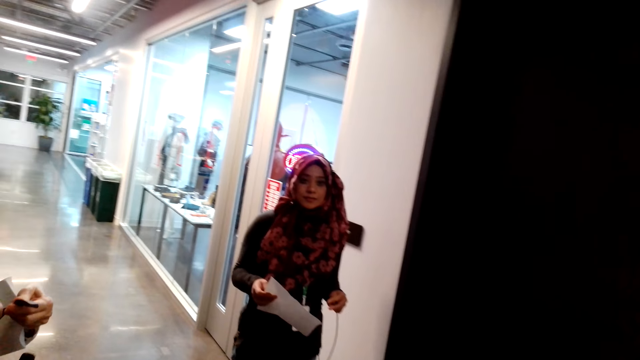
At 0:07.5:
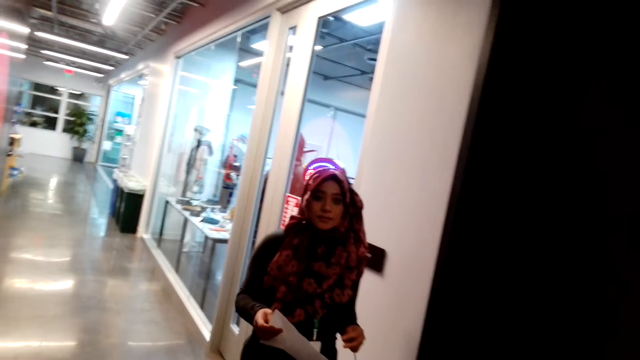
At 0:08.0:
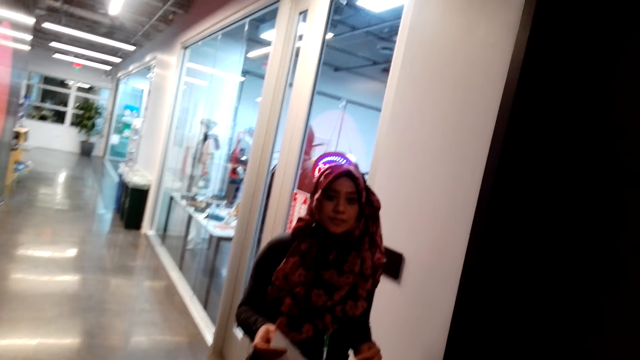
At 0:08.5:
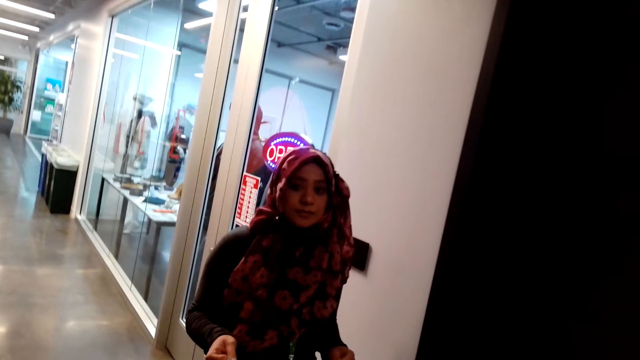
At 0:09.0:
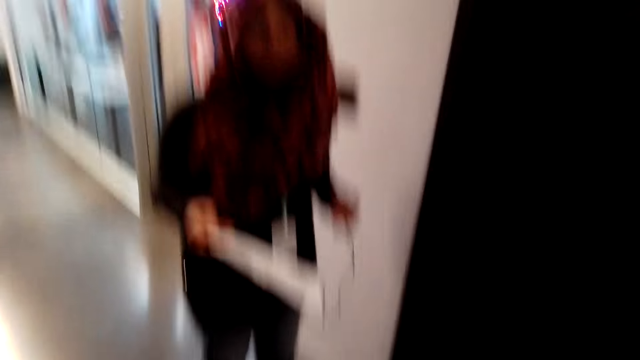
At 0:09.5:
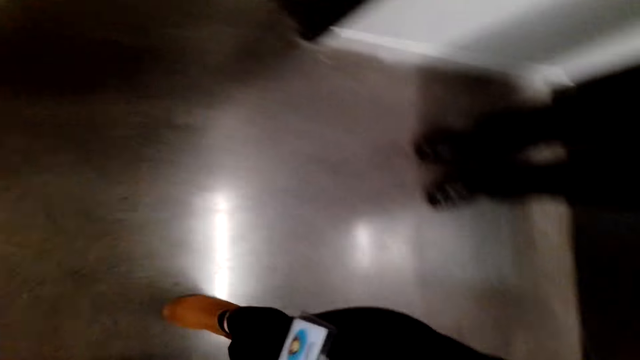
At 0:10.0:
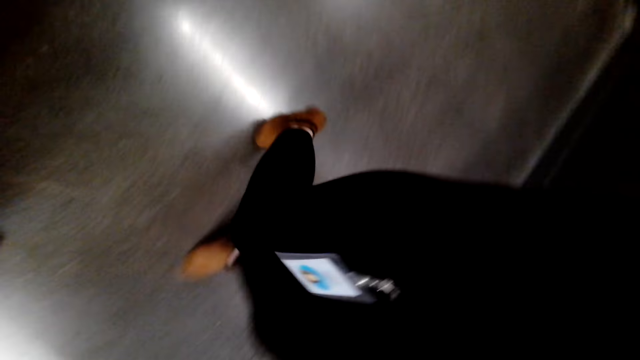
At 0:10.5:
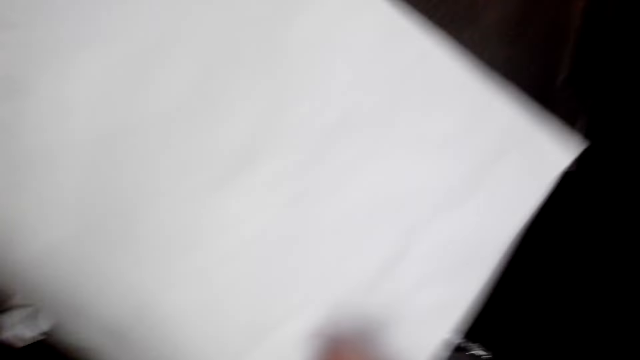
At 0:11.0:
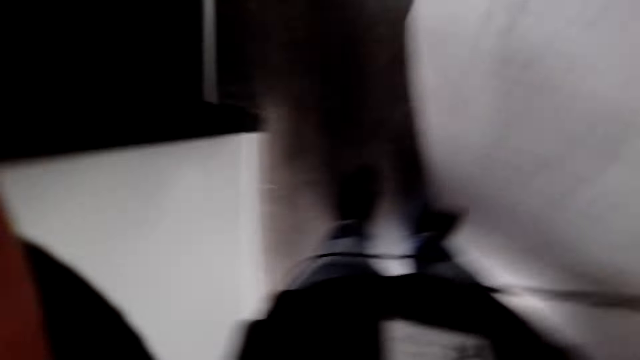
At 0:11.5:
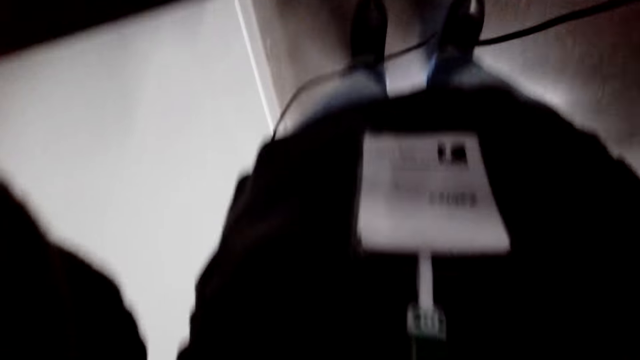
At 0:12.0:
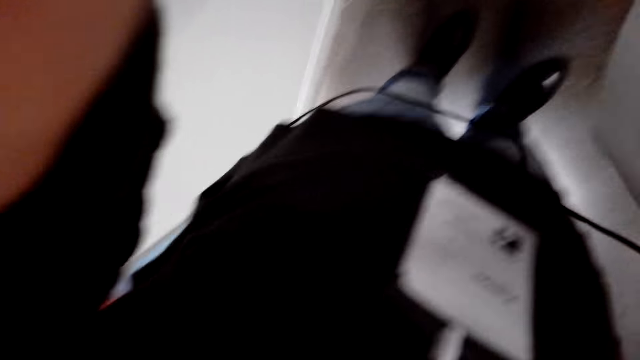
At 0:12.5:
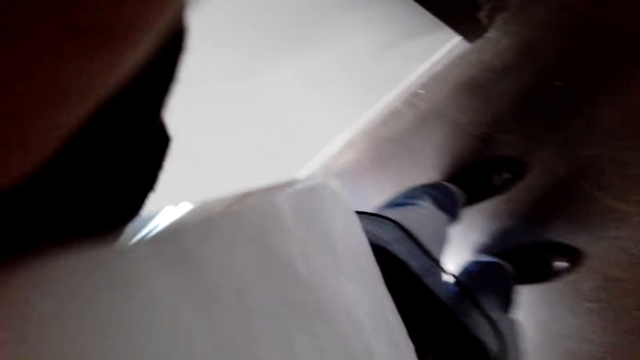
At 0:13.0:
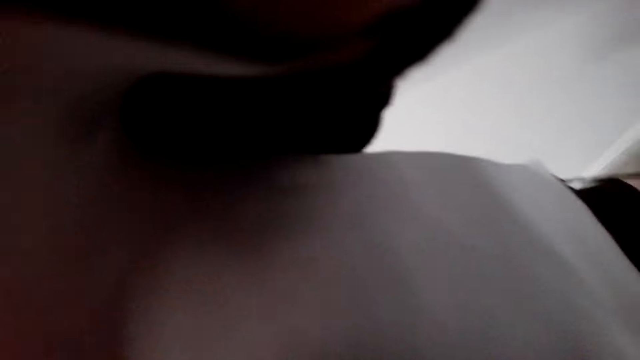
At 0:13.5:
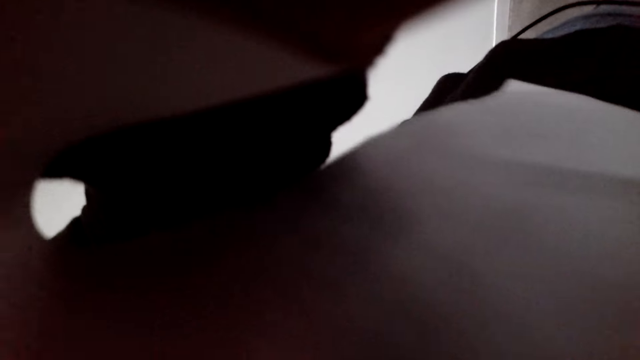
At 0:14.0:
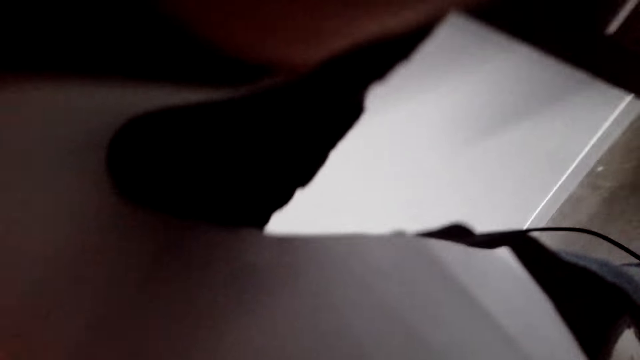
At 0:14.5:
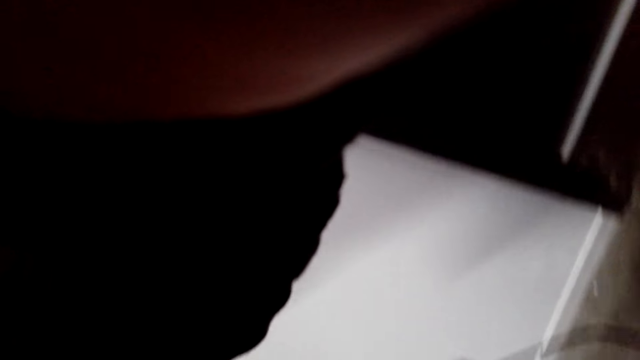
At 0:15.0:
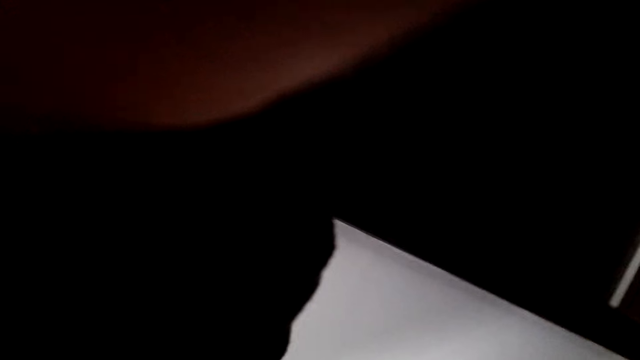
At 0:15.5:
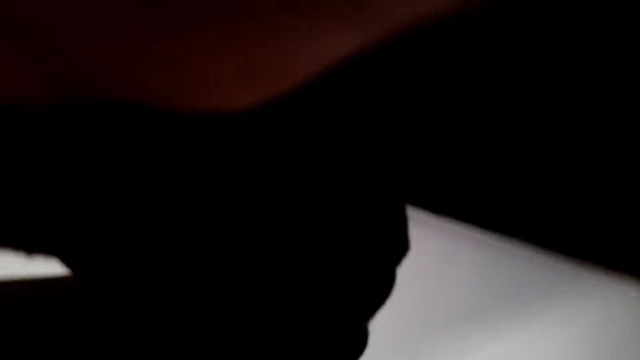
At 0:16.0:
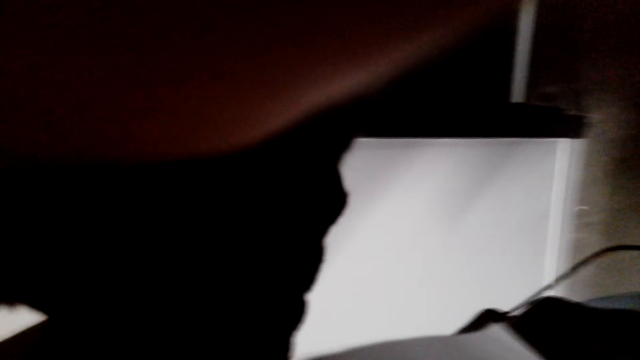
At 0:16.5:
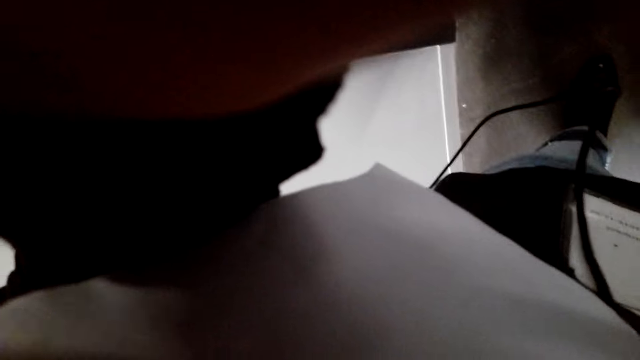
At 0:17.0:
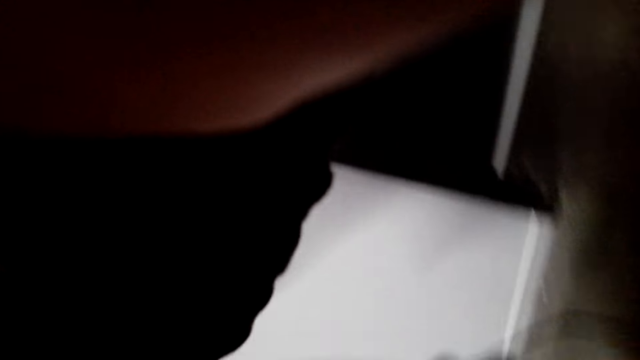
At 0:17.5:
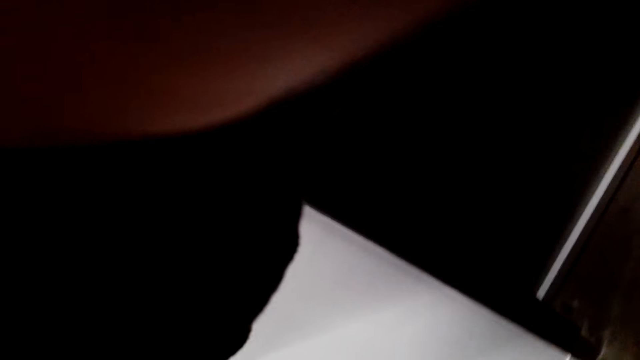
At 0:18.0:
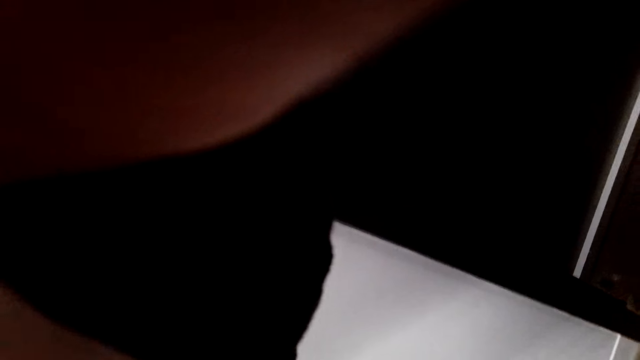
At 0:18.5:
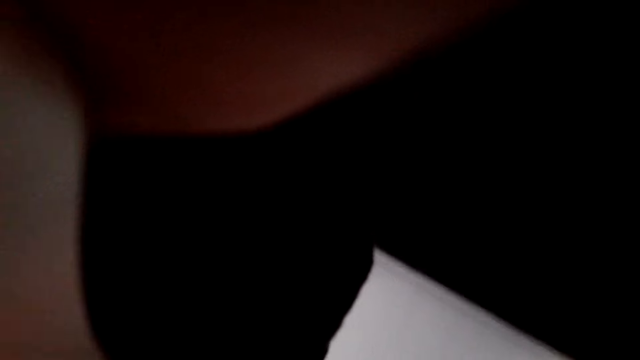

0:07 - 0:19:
The camera wearer looks at a woman. They give the camera to the woman.

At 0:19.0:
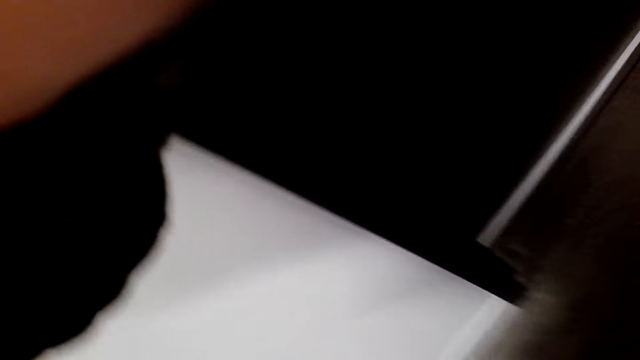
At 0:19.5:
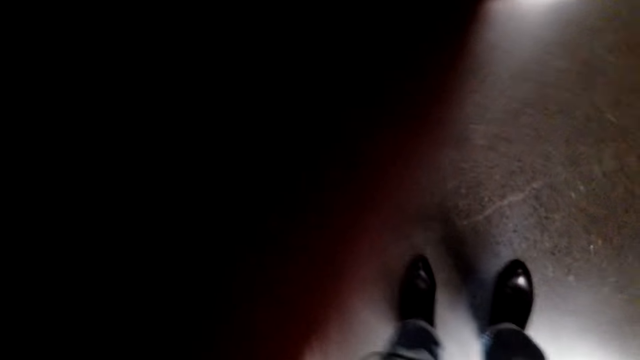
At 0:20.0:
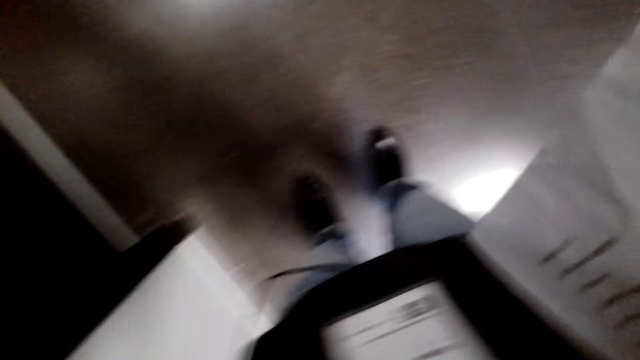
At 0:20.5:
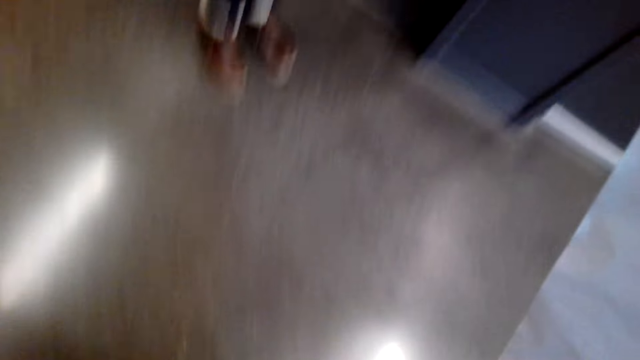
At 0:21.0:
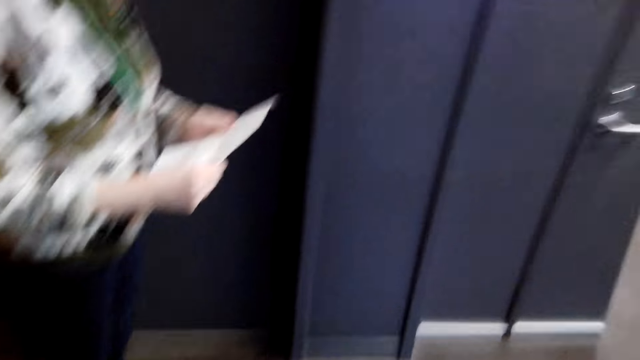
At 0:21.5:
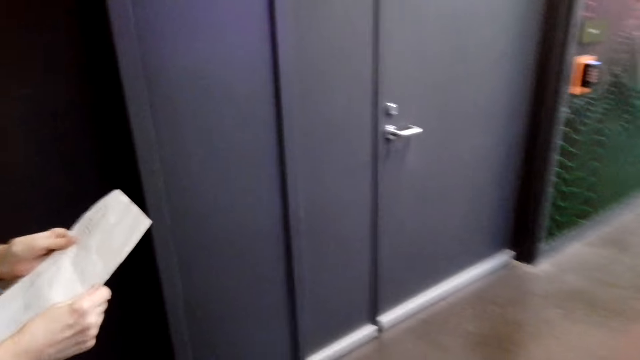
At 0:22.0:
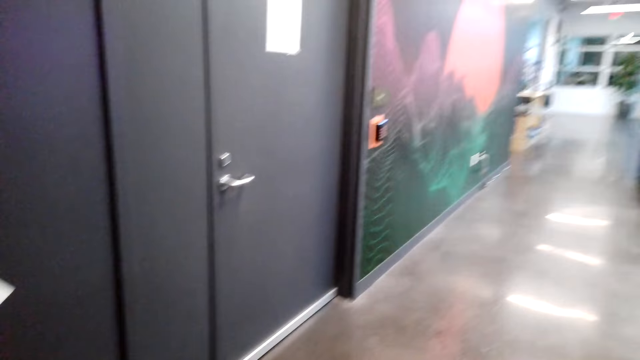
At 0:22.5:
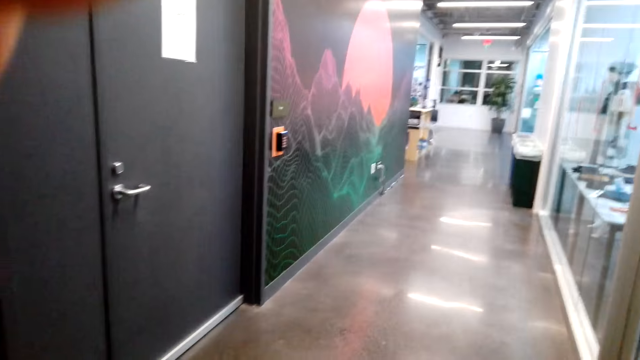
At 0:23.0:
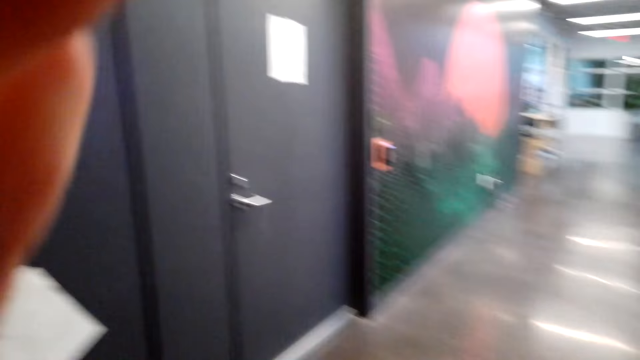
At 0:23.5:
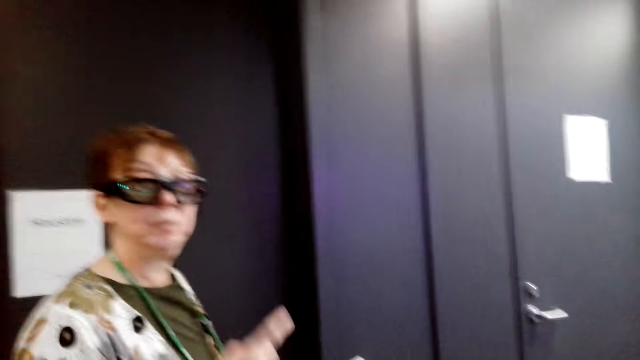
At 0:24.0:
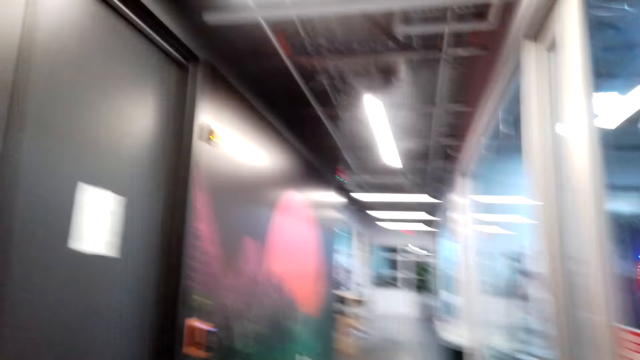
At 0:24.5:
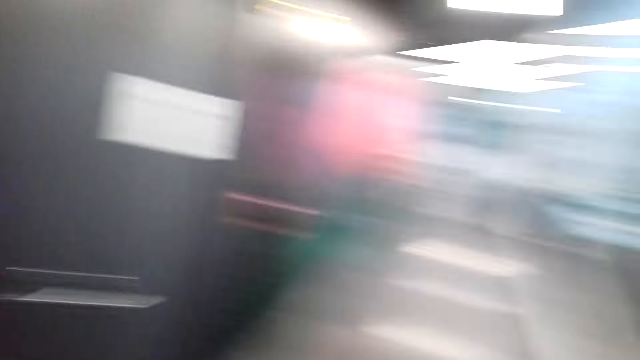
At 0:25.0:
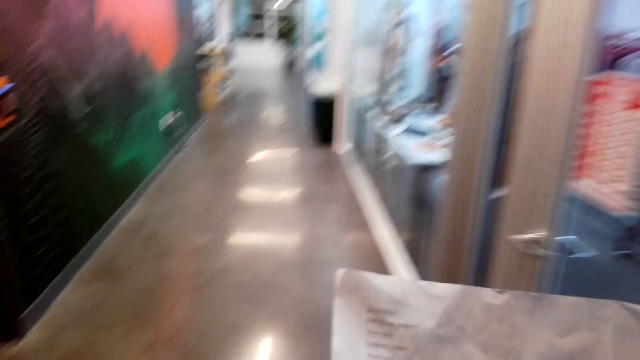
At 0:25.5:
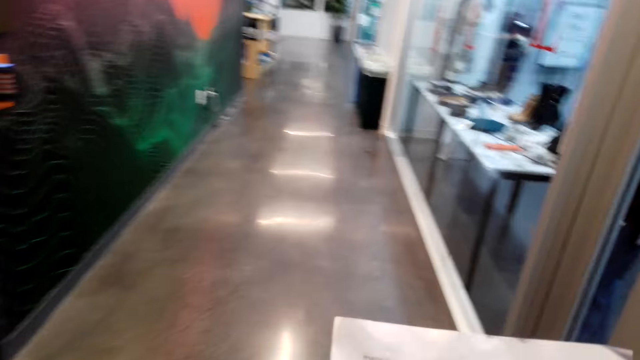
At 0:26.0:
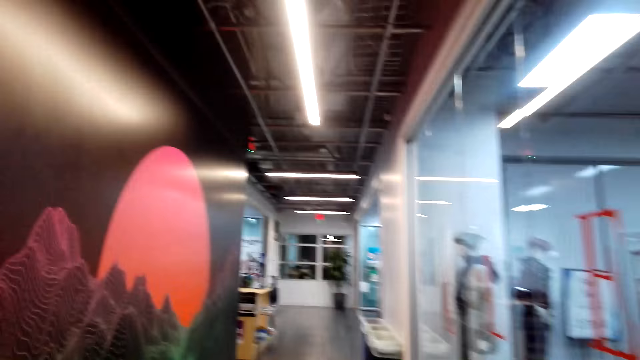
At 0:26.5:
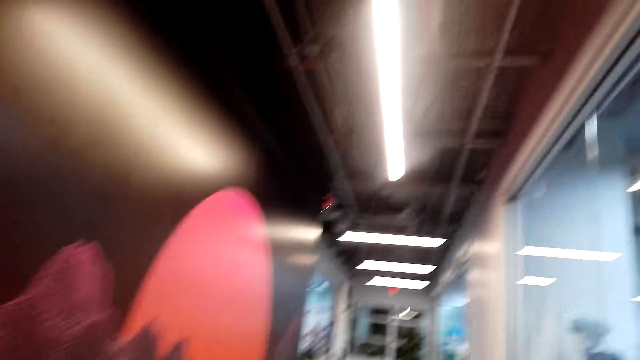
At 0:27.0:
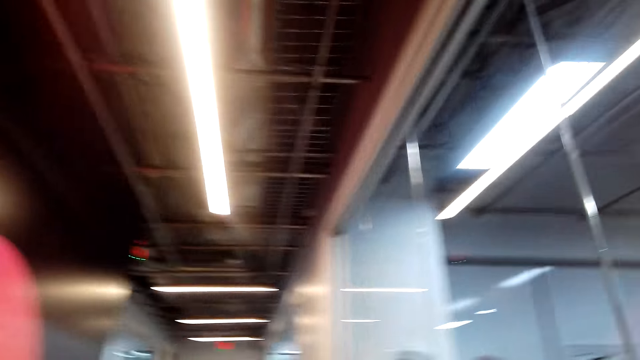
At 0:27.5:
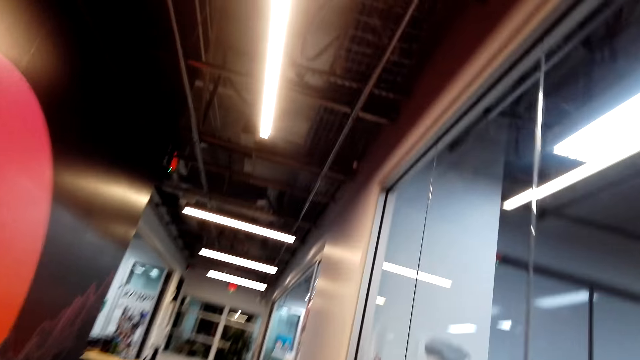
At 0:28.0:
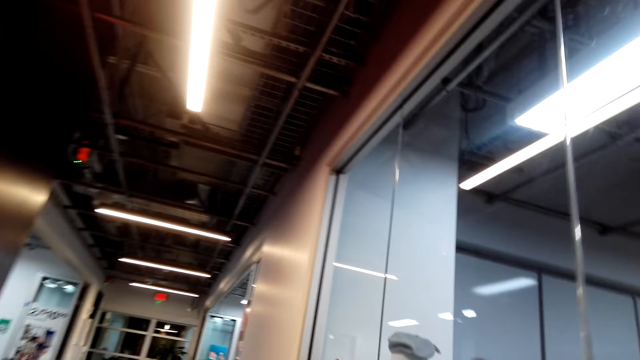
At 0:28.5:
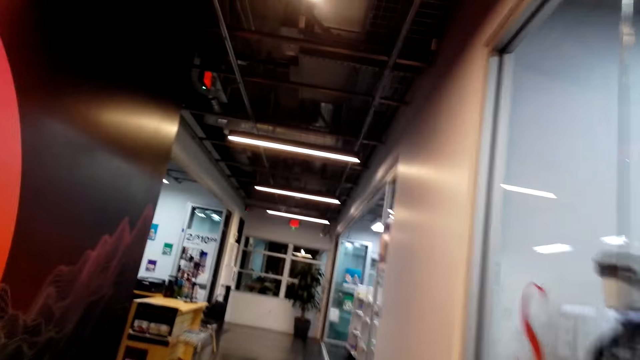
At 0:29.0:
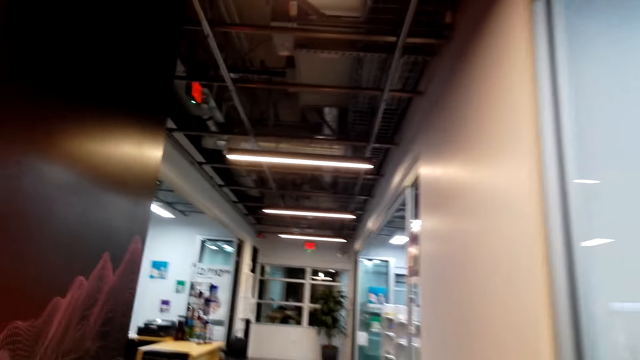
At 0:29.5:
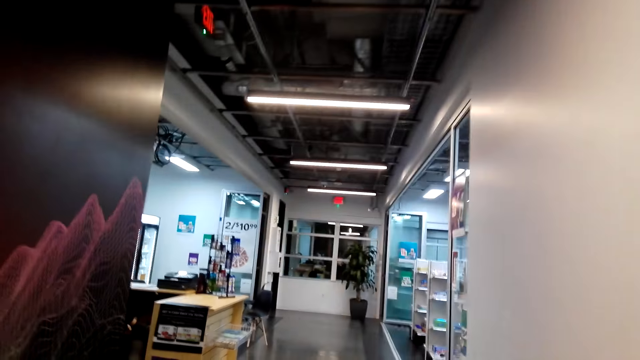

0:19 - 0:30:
The woman talks to the camera wearer. The camera wearer walks to the store. The woman moves toward a mart.
